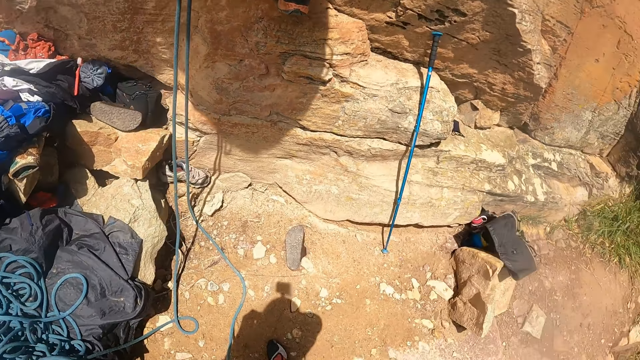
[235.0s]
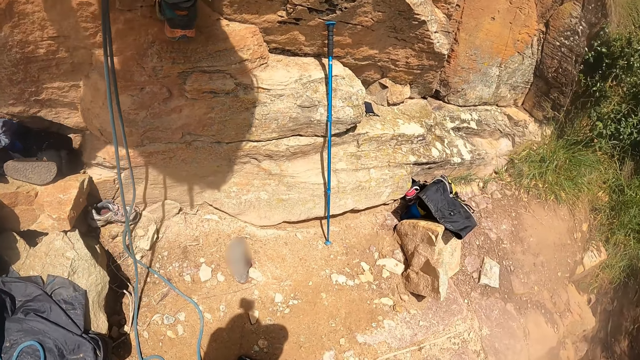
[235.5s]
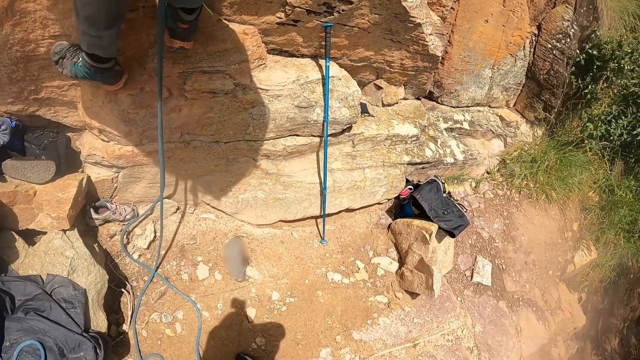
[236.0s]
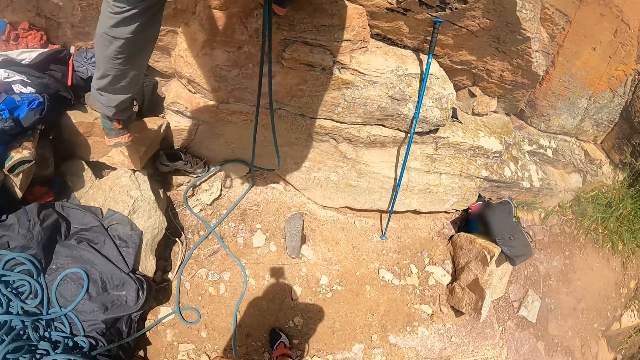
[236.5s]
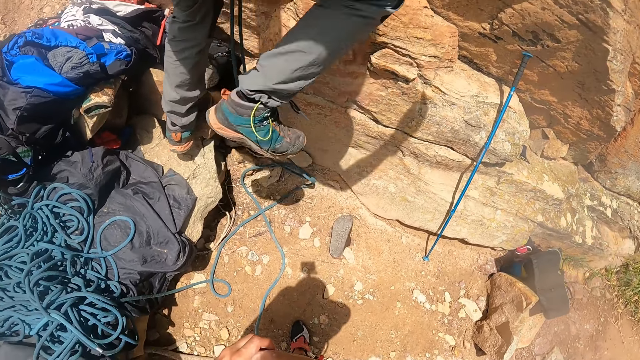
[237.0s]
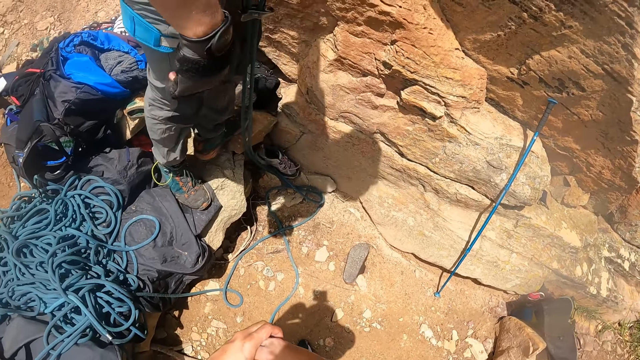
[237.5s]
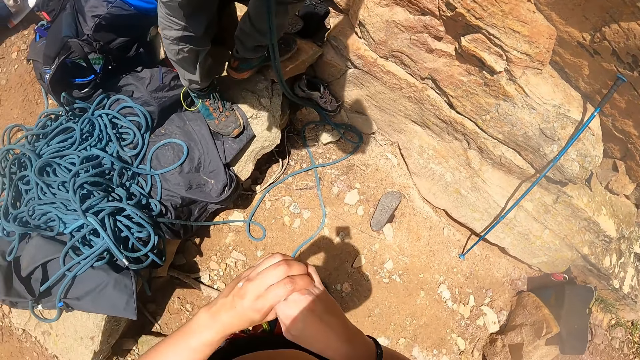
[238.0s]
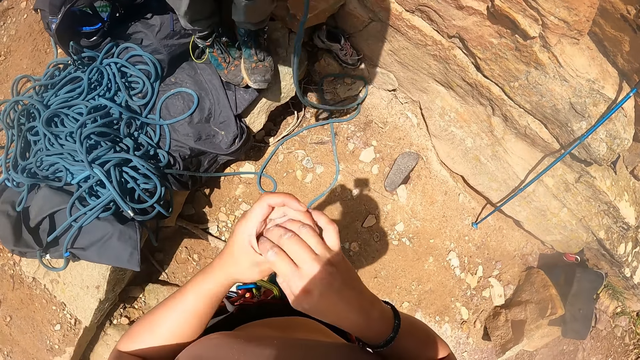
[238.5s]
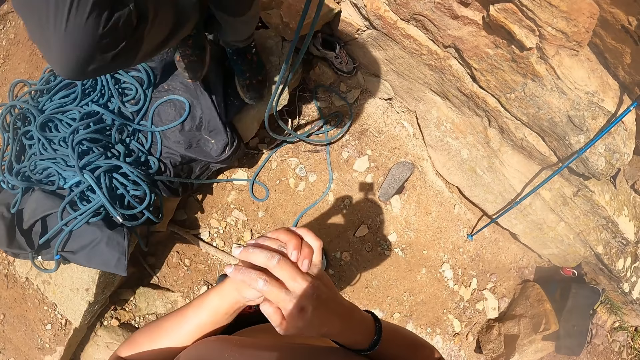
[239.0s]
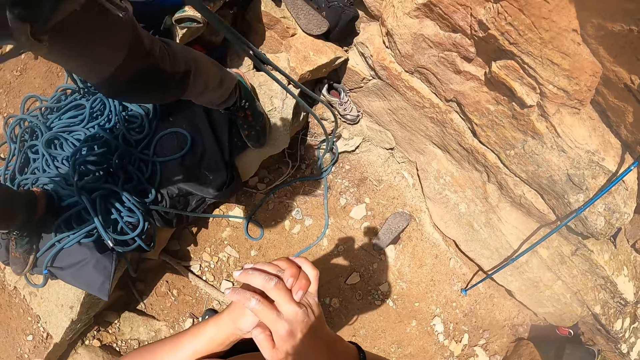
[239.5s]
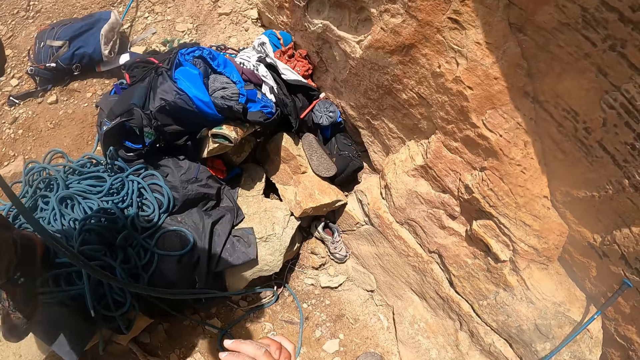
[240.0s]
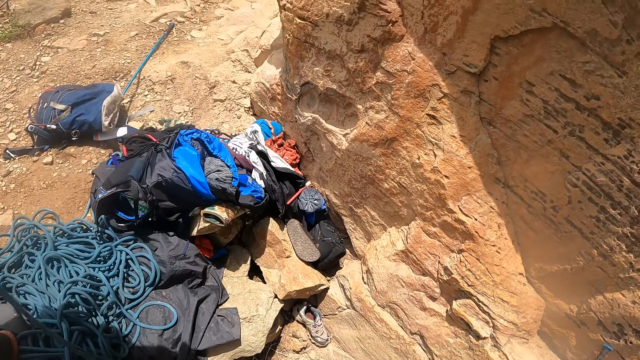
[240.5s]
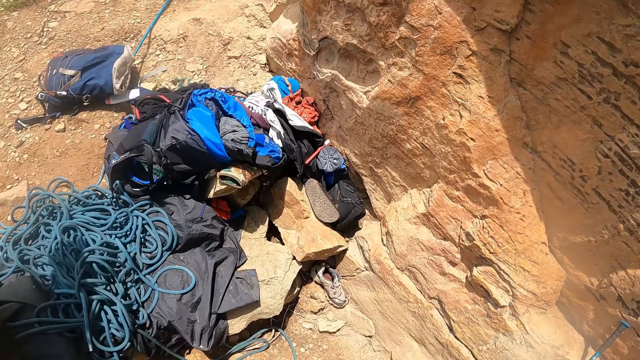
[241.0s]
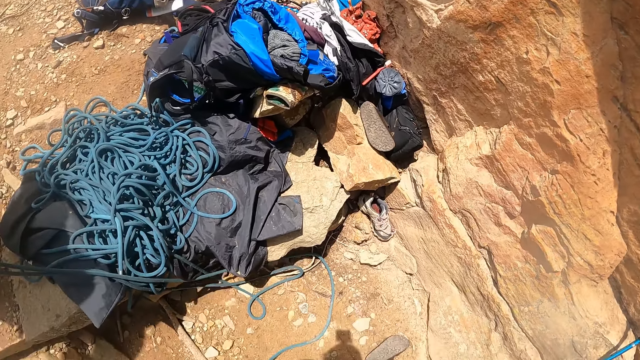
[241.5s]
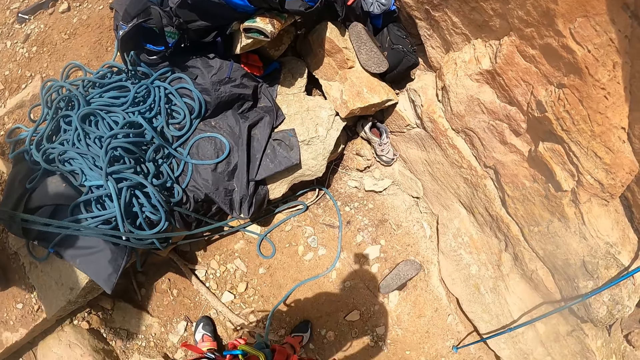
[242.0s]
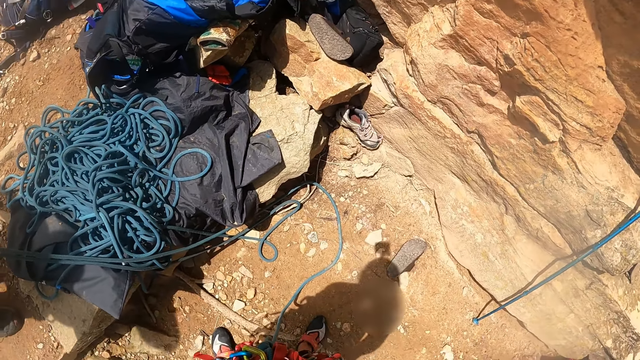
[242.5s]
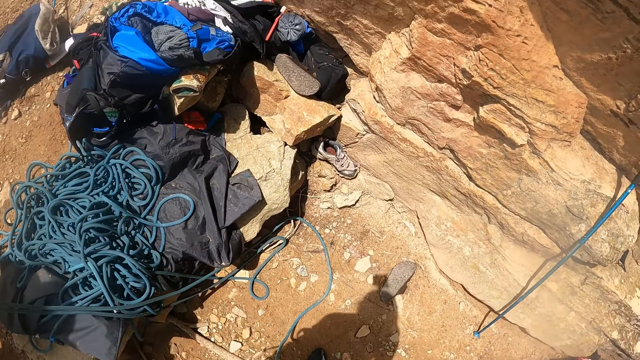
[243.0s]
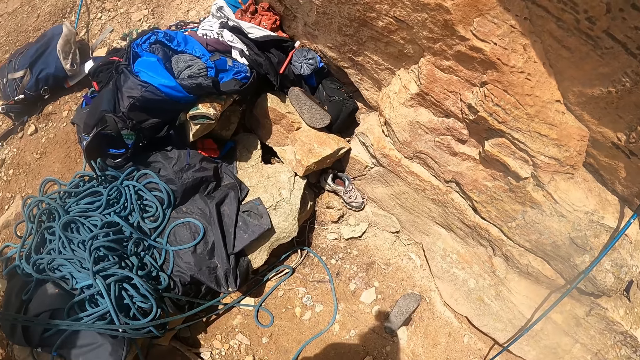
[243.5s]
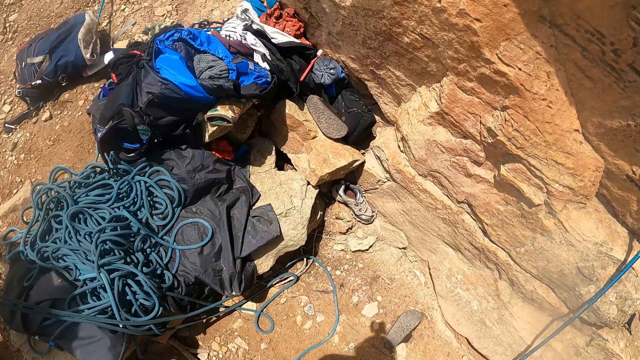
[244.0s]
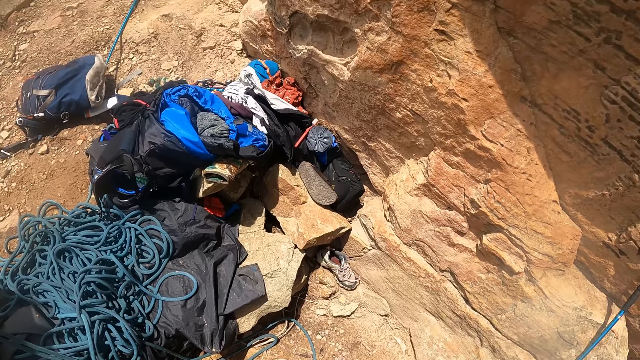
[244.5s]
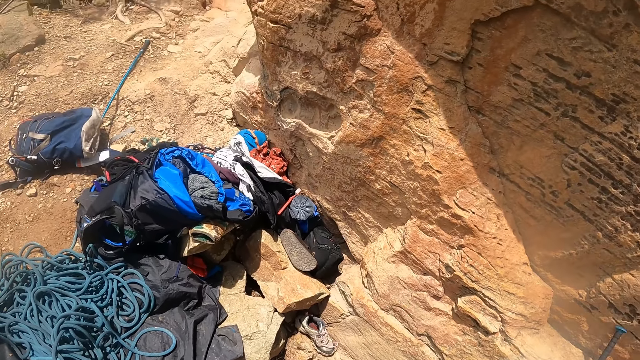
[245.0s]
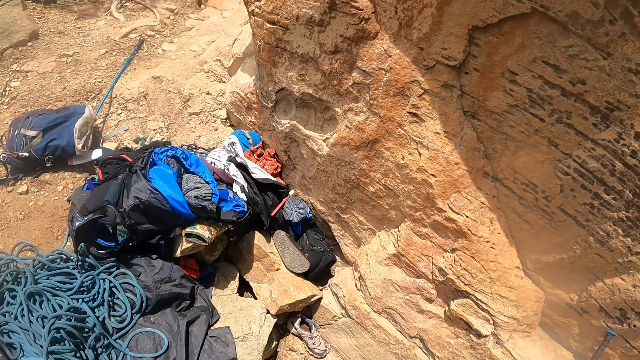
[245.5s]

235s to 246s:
The man descends down.

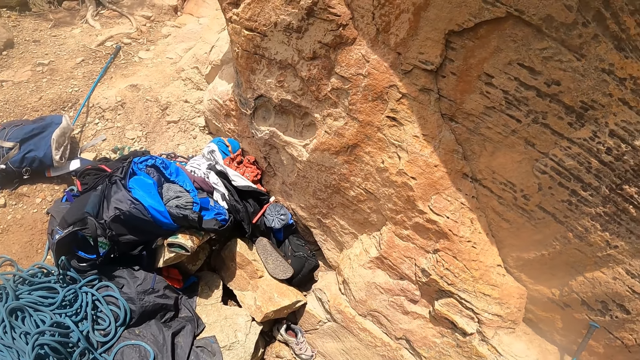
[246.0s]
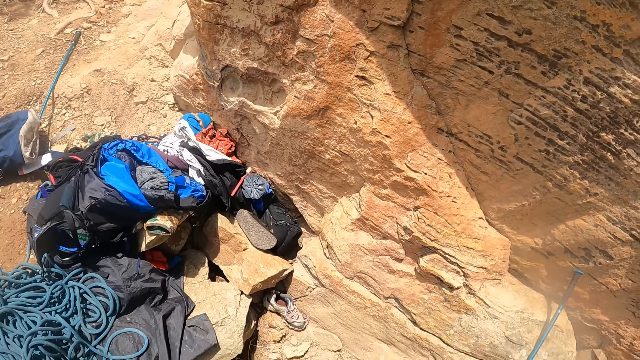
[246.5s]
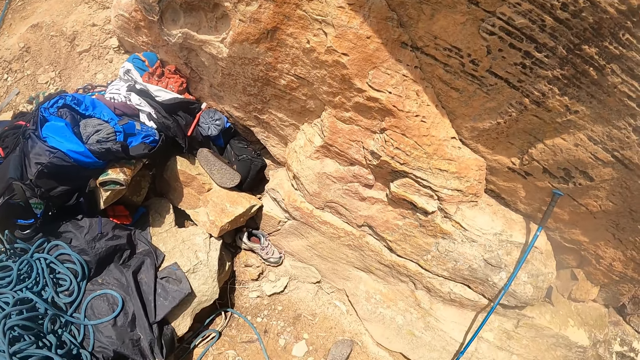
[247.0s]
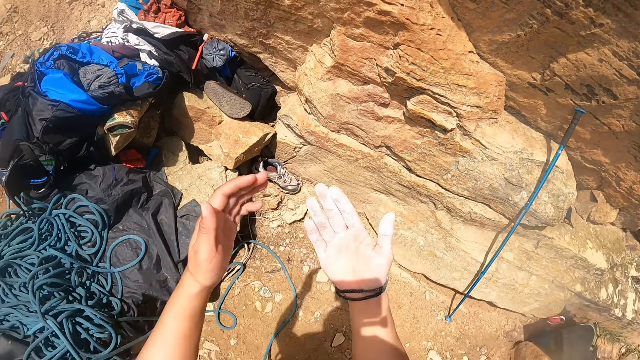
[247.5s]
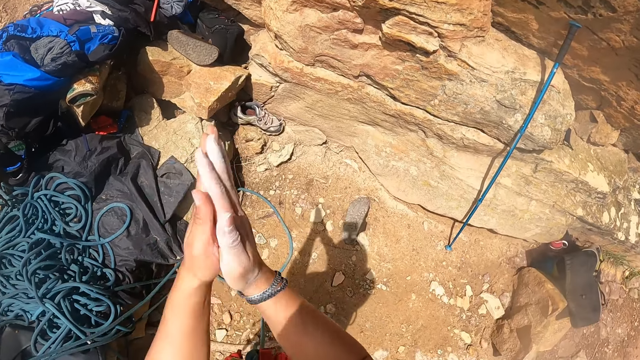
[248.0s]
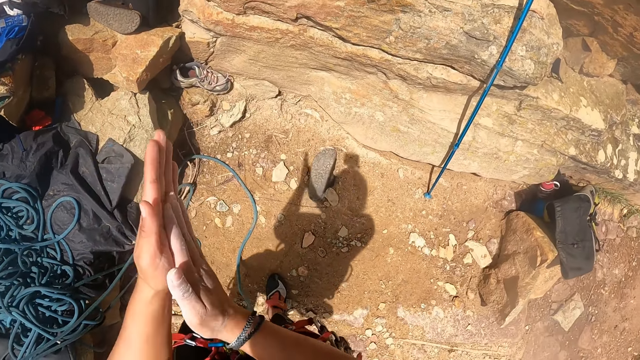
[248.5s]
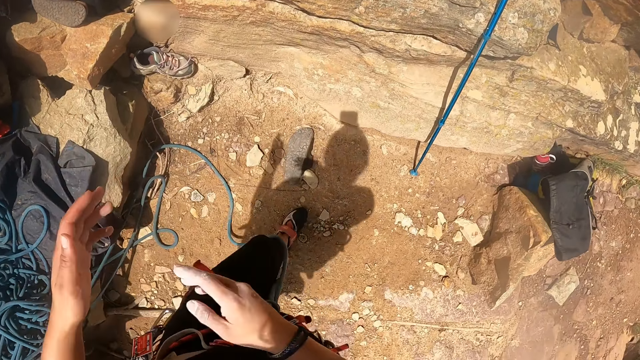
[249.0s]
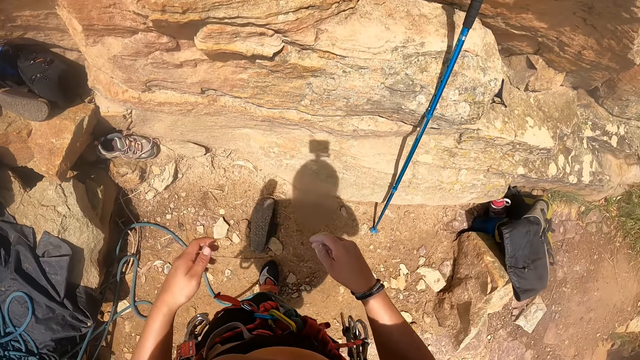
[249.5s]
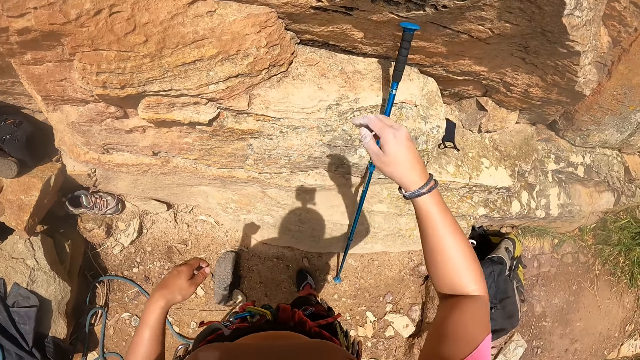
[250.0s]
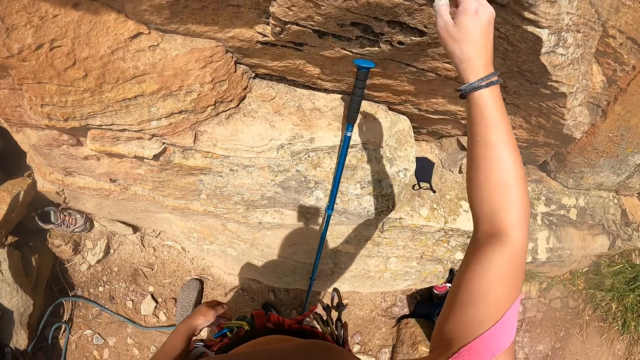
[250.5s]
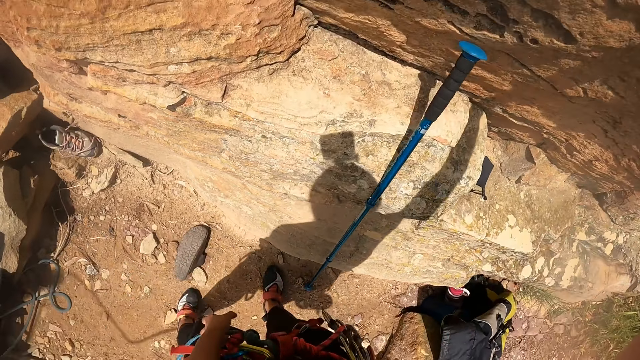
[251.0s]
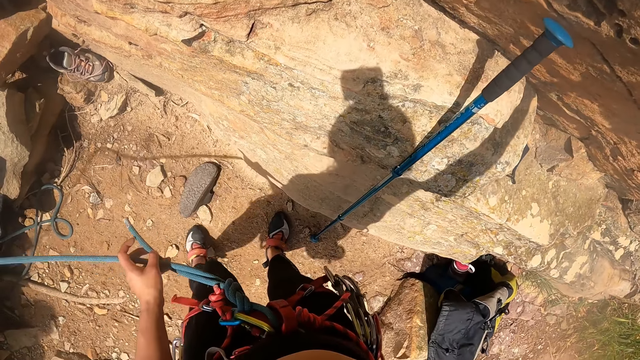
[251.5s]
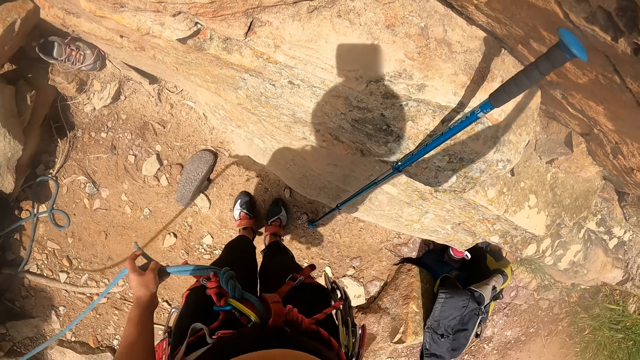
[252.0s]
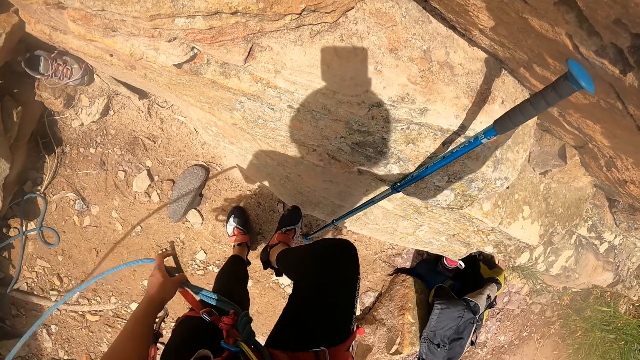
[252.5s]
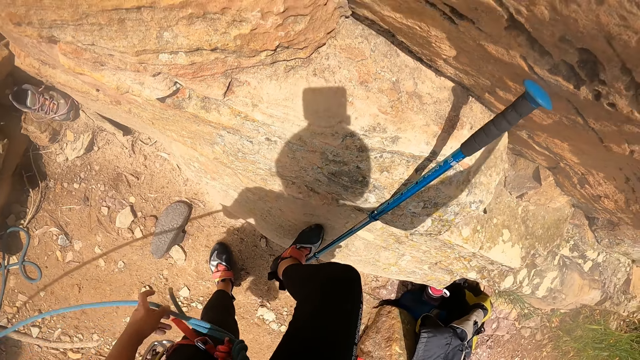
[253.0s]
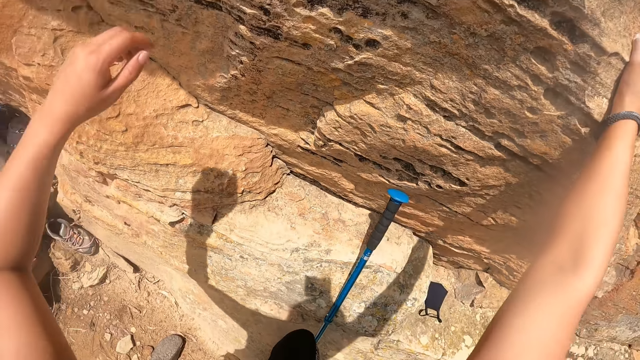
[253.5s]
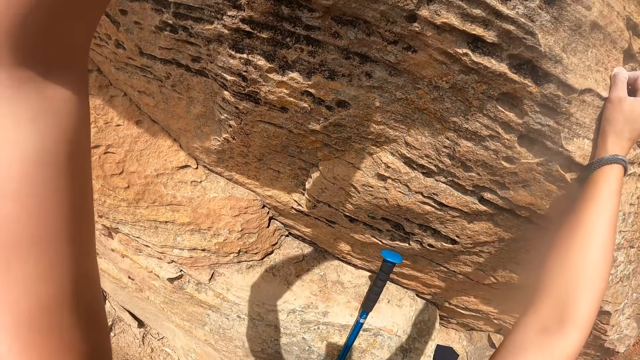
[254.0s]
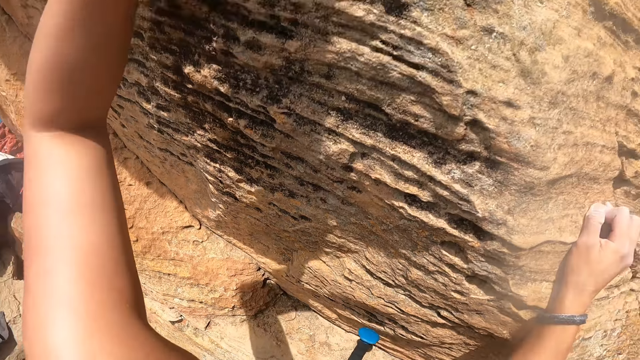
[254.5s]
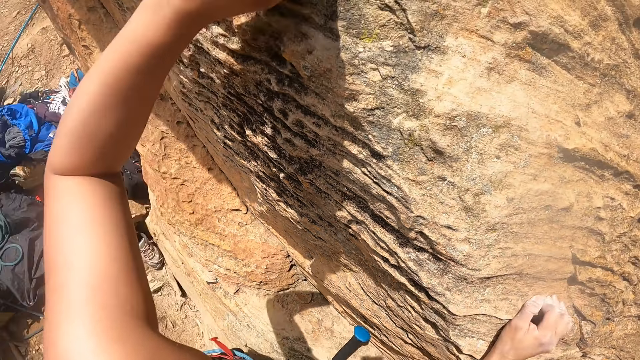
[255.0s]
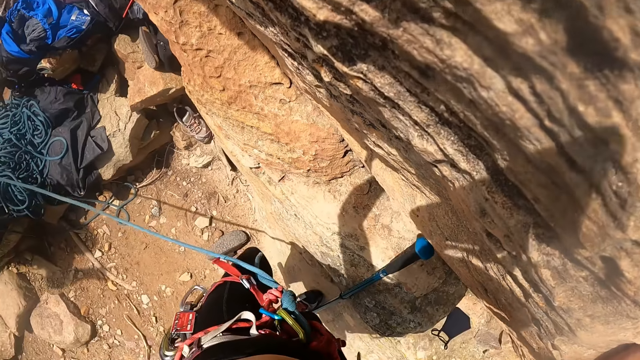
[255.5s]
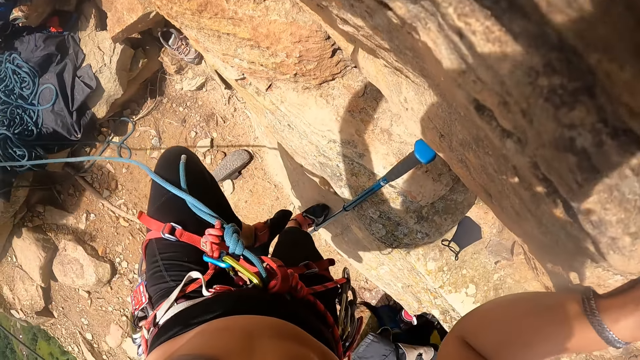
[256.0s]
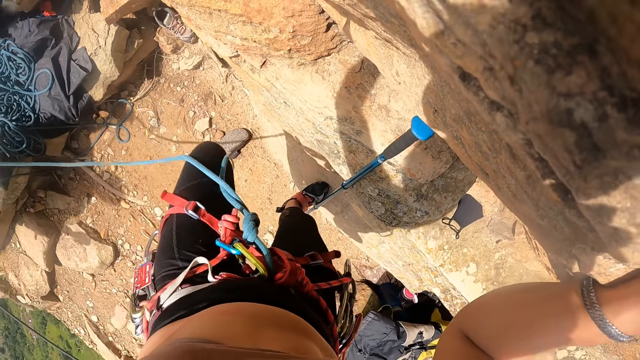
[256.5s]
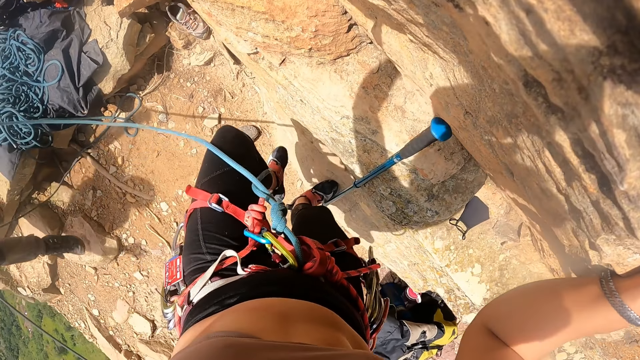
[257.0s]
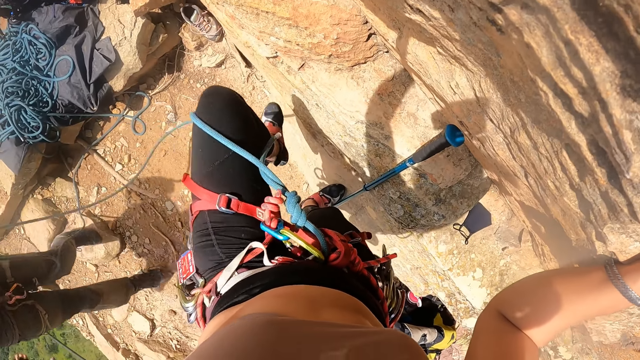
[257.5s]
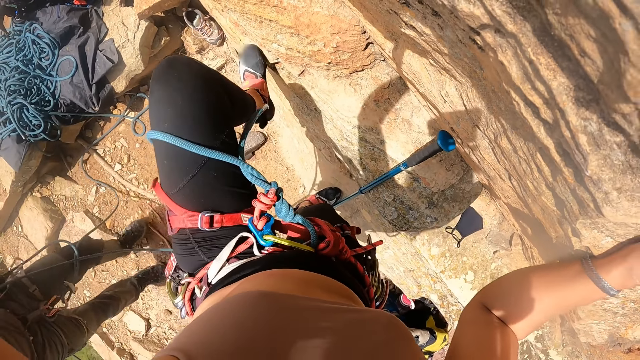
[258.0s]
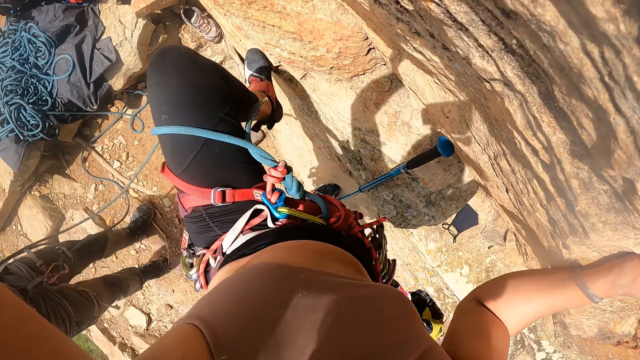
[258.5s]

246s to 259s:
The camera wearer rubs her hands. She climbs the rock.
